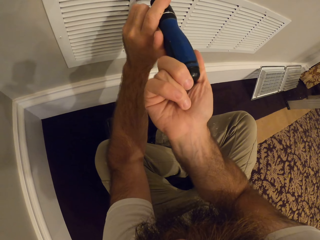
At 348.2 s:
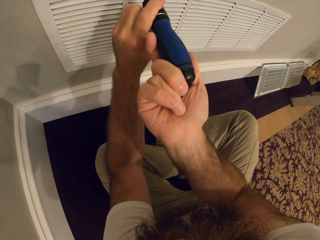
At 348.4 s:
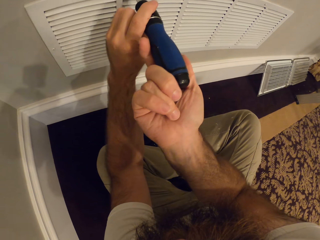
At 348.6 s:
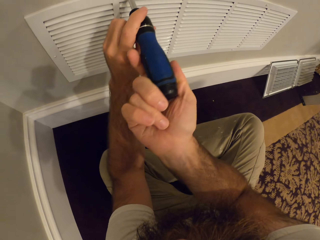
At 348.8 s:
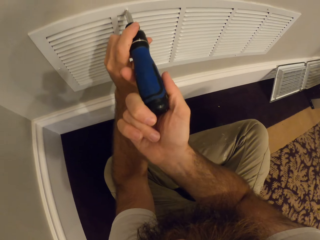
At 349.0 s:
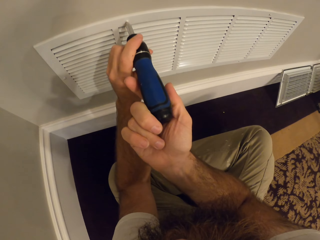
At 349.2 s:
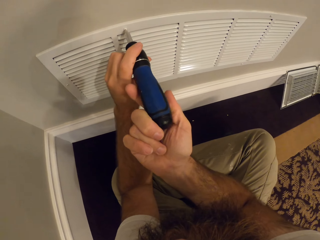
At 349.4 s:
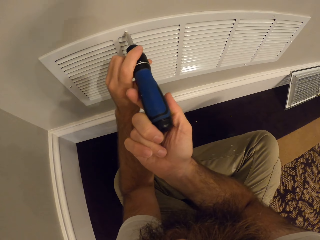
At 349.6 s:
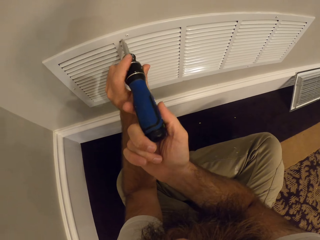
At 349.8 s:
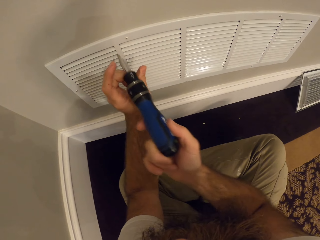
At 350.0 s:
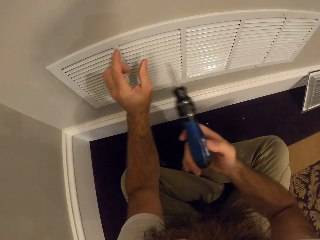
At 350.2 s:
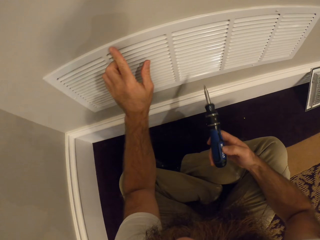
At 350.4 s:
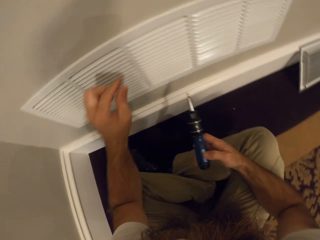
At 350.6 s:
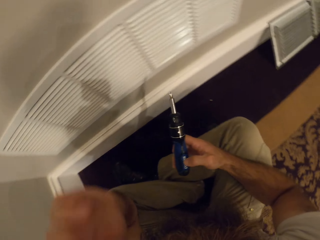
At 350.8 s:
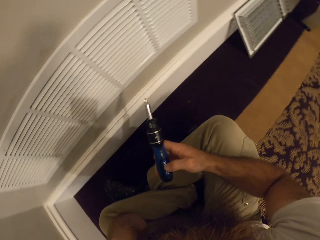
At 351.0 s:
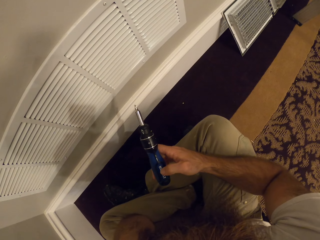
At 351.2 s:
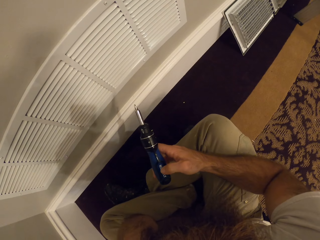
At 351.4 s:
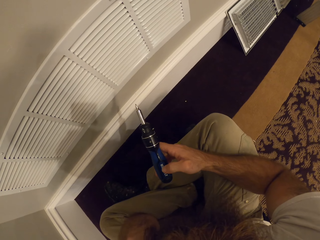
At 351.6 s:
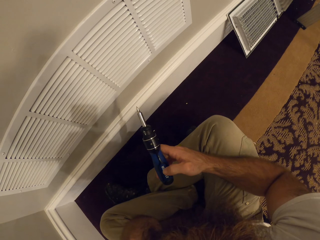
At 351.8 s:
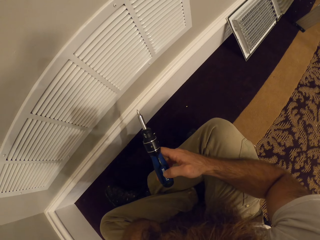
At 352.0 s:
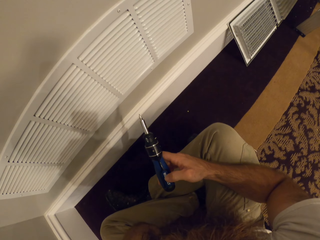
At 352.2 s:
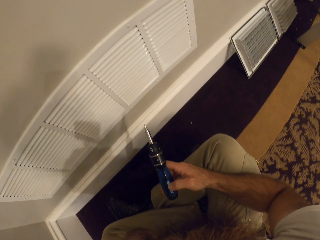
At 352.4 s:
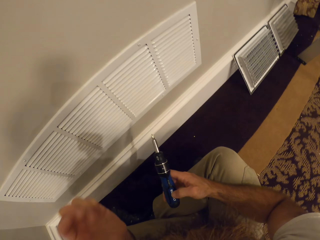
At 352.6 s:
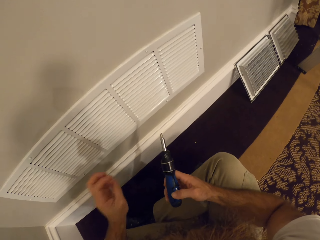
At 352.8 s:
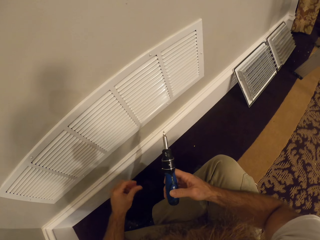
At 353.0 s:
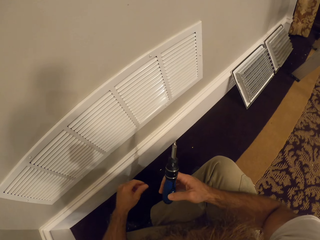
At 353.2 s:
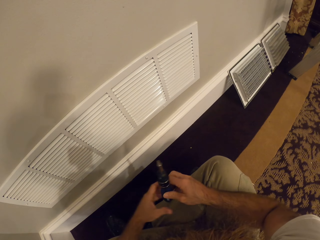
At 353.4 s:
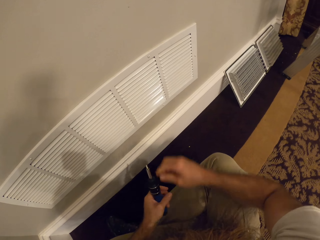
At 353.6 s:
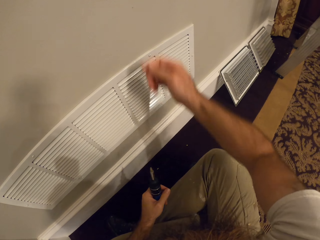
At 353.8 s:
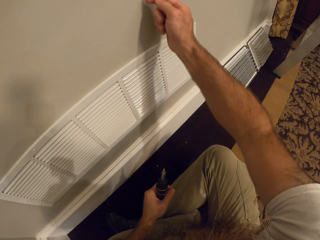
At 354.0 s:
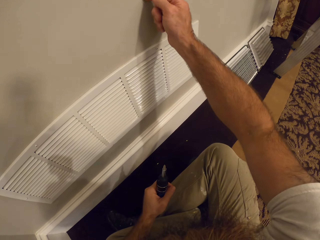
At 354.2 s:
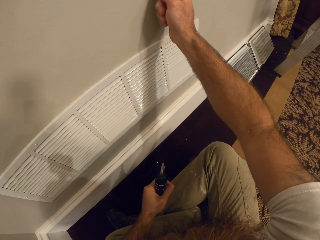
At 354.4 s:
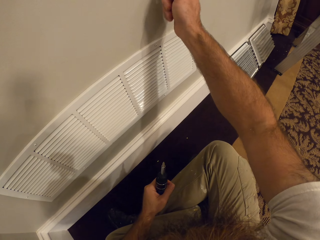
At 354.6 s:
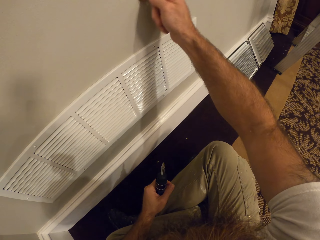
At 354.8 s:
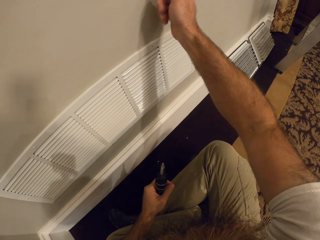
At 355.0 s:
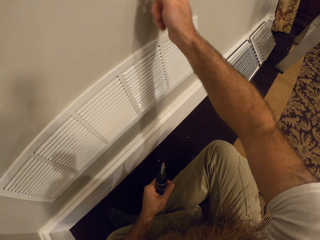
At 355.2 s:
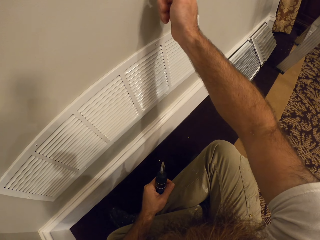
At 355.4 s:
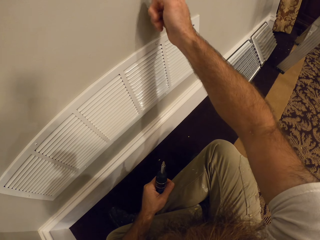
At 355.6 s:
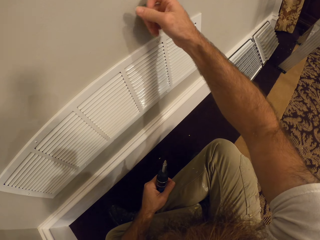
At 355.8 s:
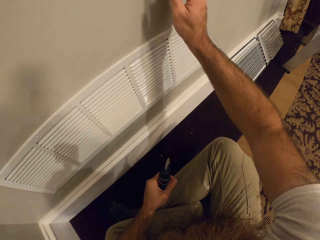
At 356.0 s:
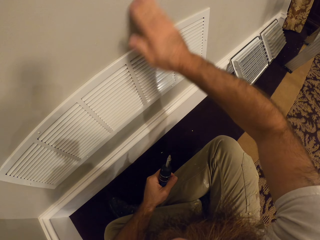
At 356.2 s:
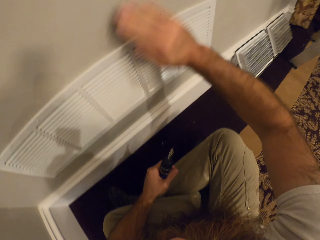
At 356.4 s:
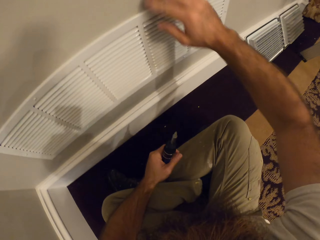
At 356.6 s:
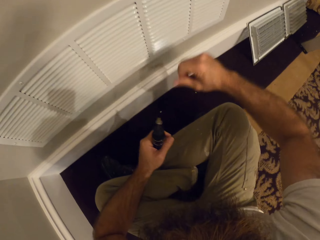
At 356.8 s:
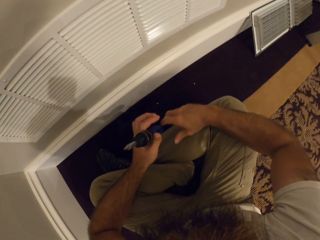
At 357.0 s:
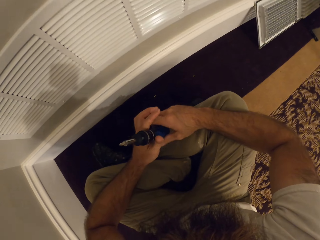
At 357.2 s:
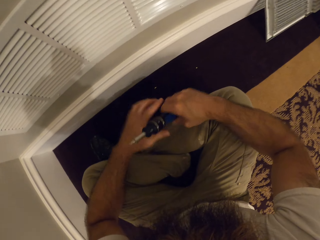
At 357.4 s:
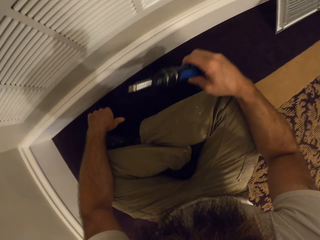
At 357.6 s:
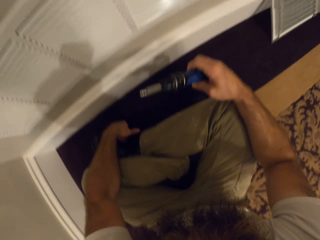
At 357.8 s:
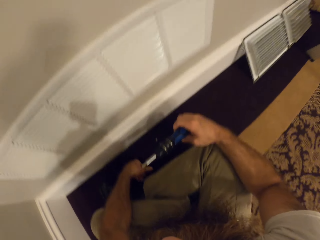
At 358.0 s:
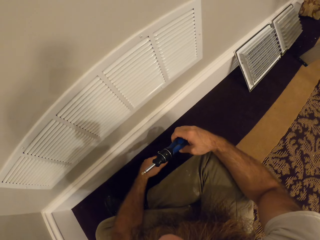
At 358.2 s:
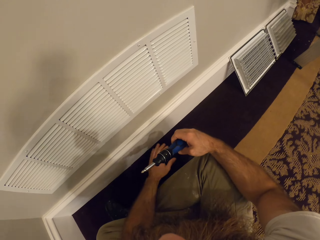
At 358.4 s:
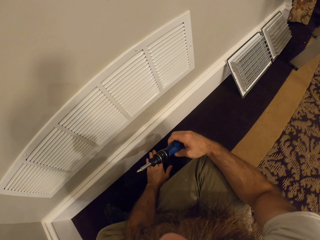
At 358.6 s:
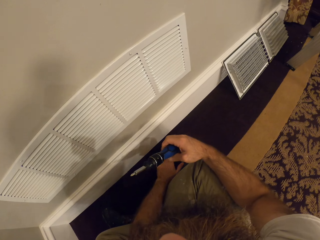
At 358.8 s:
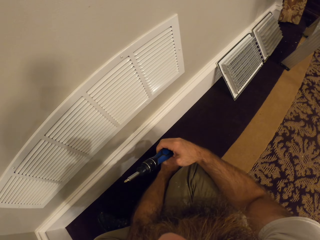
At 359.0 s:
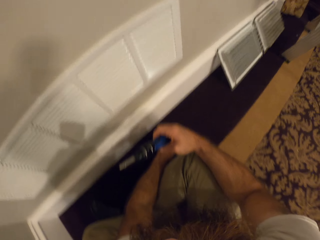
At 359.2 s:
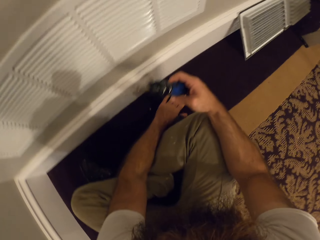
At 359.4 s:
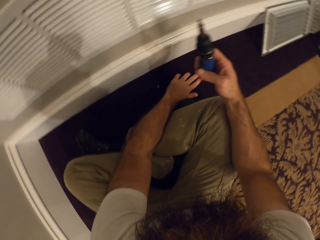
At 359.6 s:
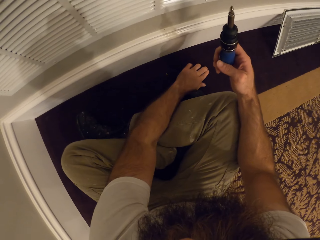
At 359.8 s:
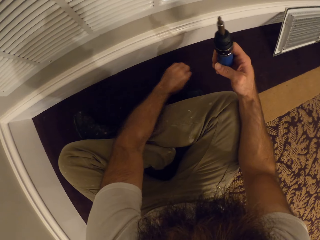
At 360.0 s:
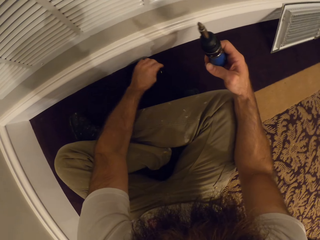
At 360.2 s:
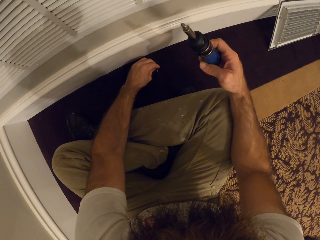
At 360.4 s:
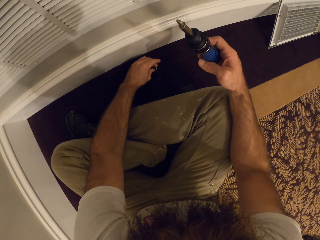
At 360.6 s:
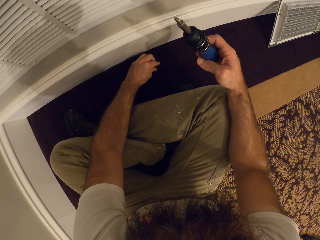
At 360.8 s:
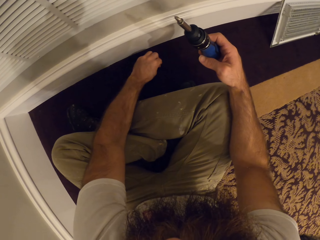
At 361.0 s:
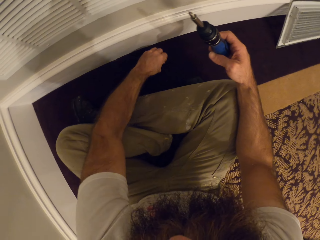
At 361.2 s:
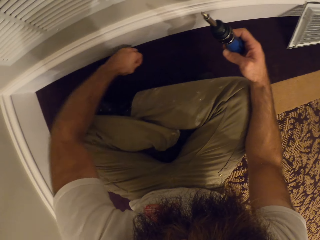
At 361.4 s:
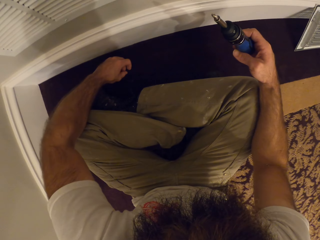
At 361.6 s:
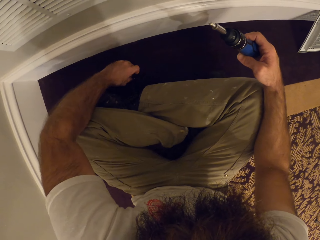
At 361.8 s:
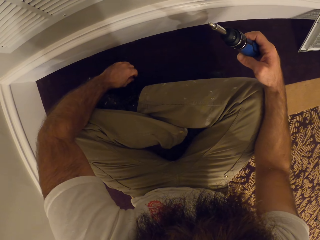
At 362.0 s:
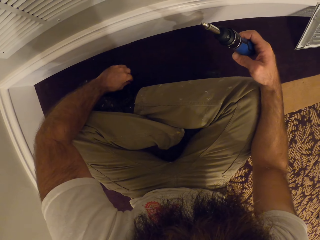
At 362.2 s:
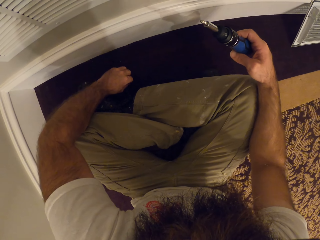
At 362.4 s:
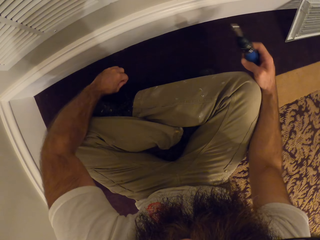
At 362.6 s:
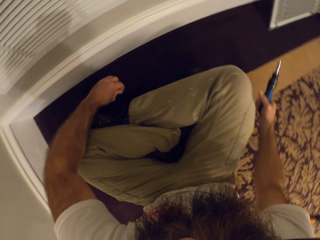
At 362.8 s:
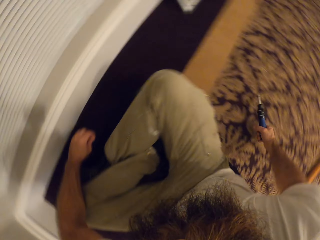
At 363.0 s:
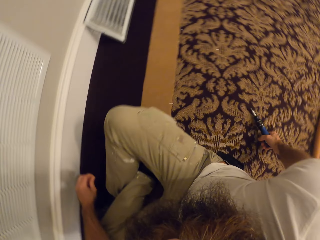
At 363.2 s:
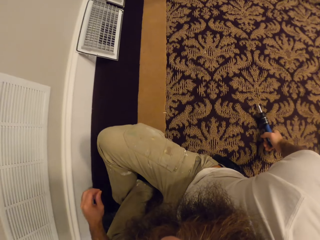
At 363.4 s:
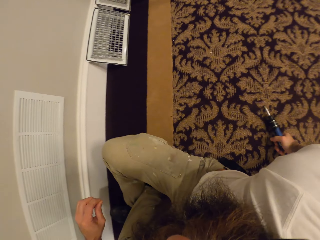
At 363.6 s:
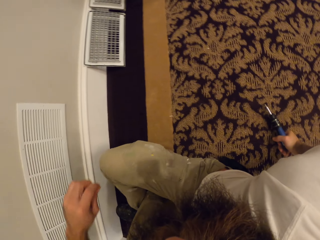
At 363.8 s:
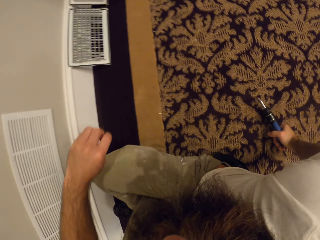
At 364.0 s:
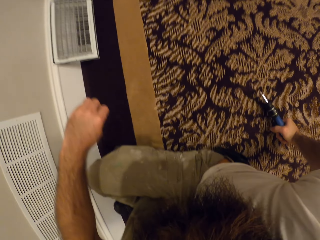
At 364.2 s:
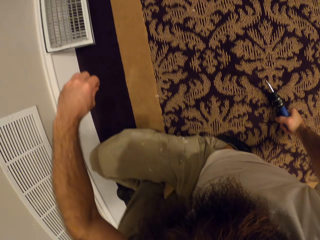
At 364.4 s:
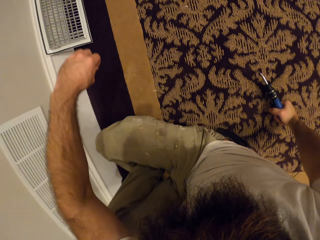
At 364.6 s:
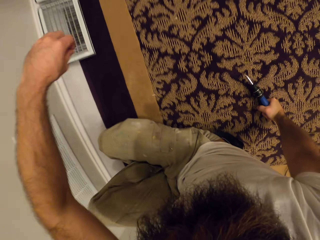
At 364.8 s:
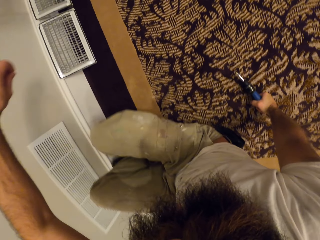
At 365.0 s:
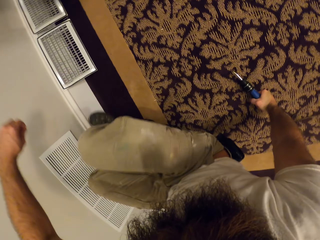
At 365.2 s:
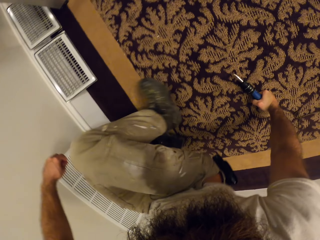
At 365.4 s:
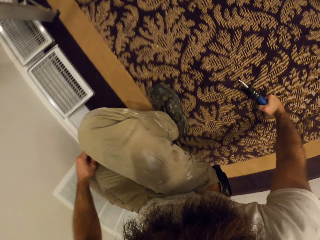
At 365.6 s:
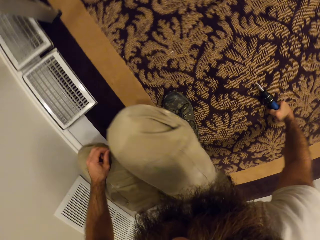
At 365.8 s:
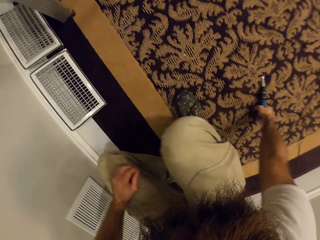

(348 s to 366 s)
The camera wearer rubs on the screw. He touches the screw with his left hand. He passes the screwdriver from his right hand to his left hand. He rubs a wall with his right hand. He passes the screwdriver from his left hand to his right hand. He rubs the carpet with his left hand. He picks up a screw. He picks up a screw again. He moves a screw on the carpet with his left hand. He picks up a screw from the carpet with his left hand. He stands from the floor.

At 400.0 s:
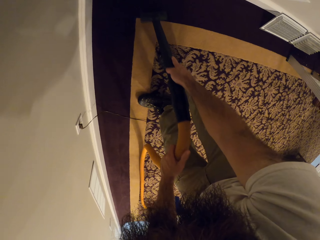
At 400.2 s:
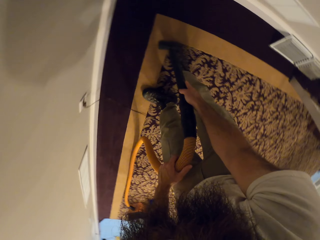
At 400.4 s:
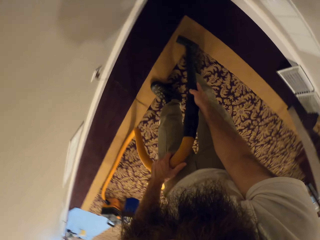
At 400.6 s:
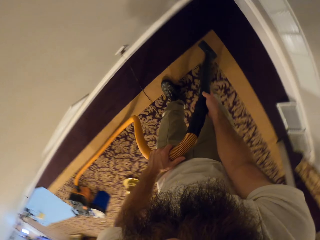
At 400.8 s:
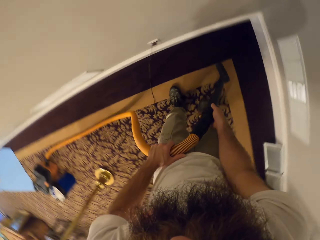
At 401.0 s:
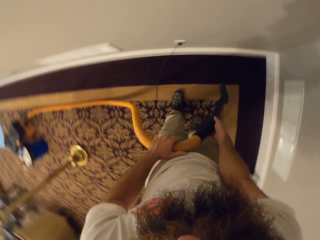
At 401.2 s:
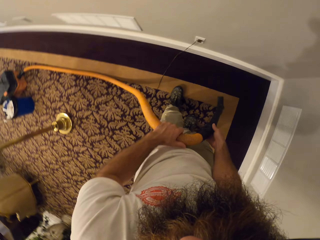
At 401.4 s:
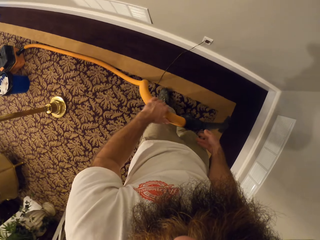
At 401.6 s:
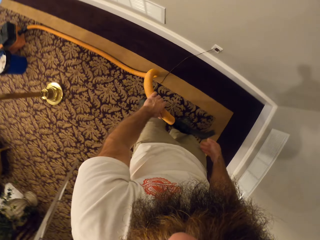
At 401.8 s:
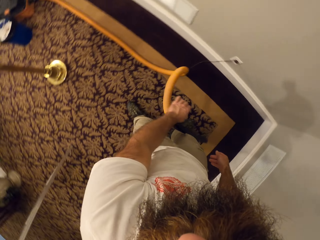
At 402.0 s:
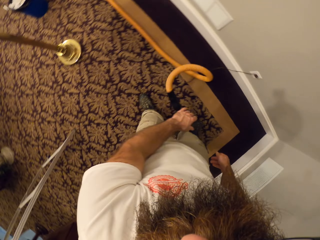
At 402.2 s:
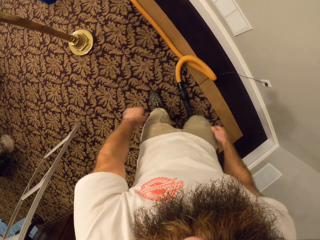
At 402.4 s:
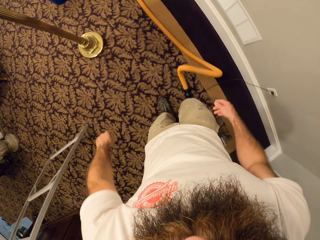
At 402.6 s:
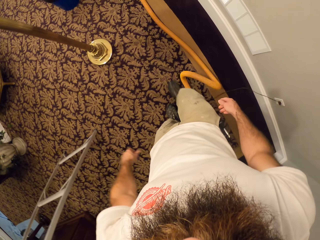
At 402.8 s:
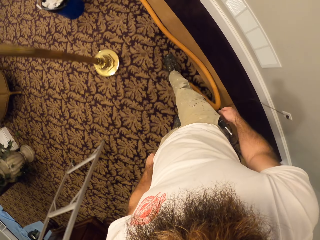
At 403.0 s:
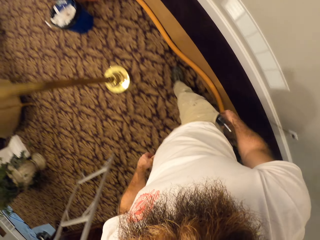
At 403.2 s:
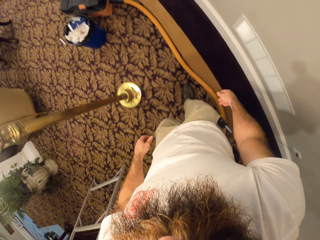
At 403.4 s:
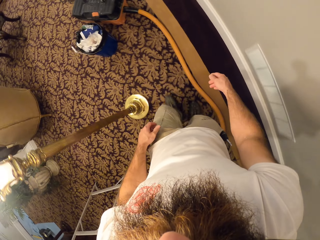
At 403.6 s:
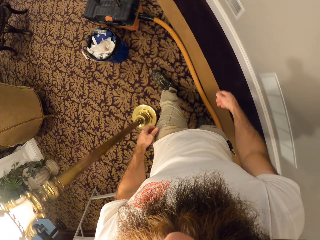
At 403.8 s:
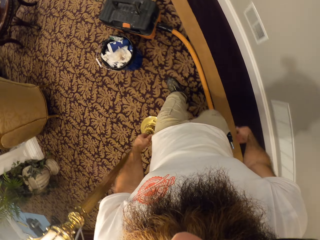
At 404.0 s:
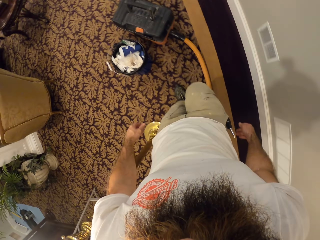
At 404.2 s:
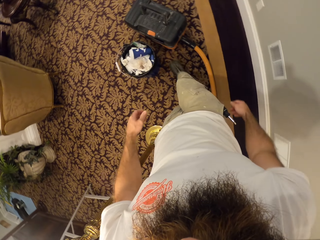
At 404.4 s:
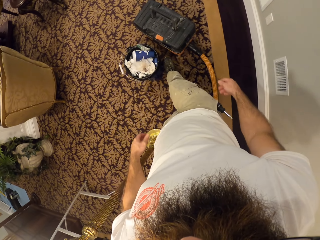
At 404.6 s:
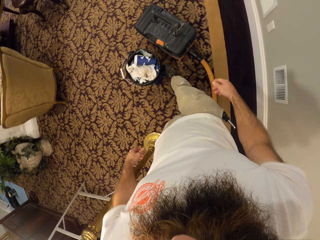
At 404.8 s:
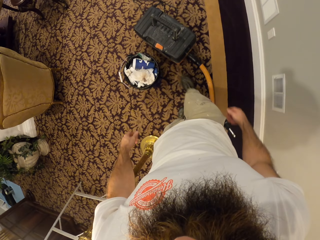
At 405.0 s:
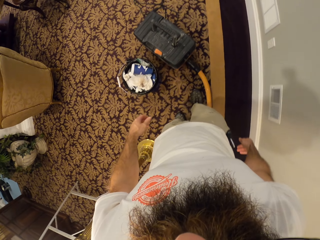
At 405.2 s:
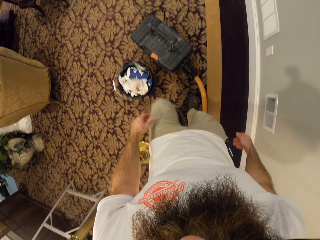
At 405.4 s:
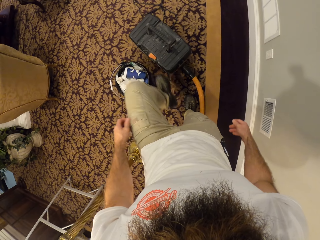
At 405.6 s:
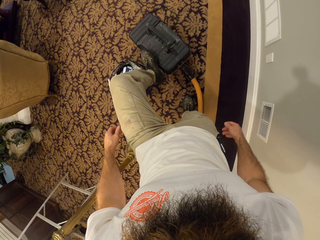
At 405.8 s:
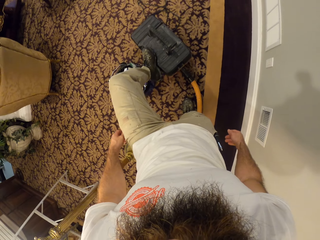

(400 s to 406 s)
The camera wearer lifts his right hand from the hose. He drops the vacuum cleaner hose and floor brush with tube on the floor with his left hand. He walks forward. He kicks the dustbin with his right leg.
